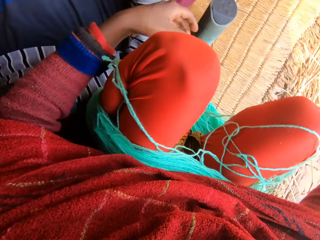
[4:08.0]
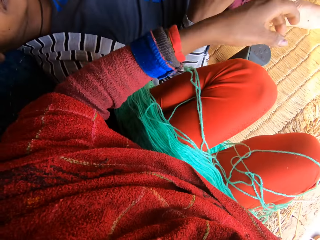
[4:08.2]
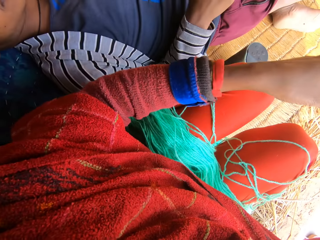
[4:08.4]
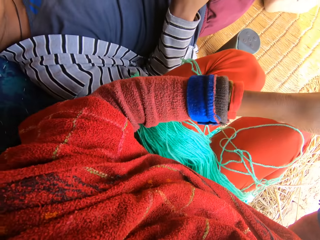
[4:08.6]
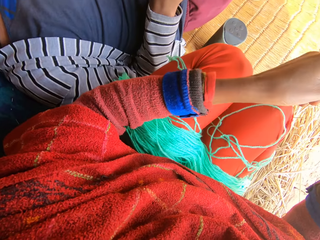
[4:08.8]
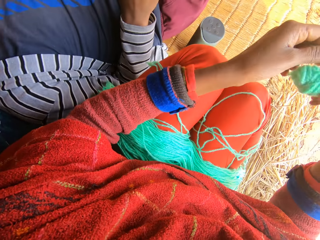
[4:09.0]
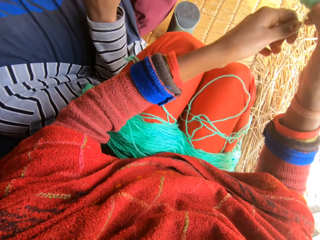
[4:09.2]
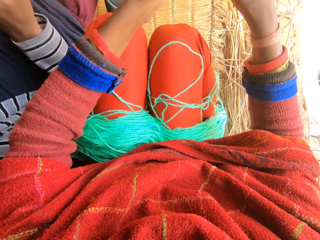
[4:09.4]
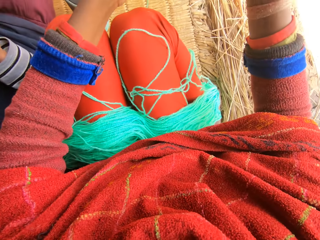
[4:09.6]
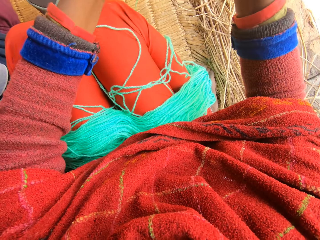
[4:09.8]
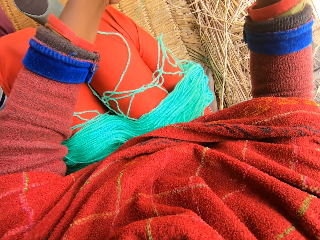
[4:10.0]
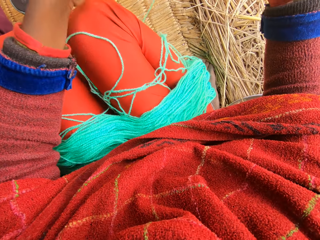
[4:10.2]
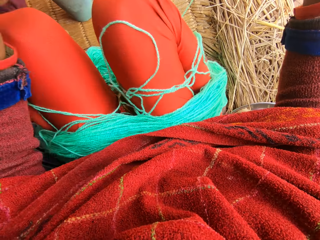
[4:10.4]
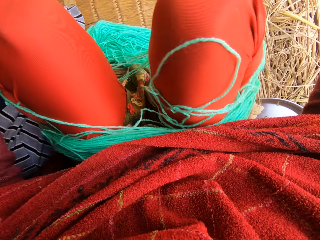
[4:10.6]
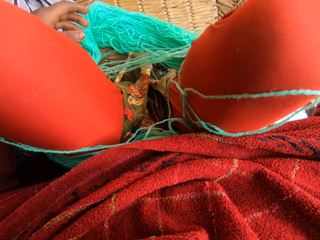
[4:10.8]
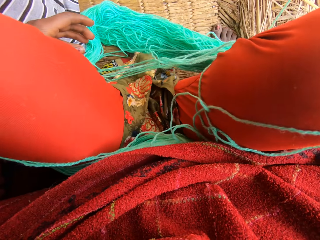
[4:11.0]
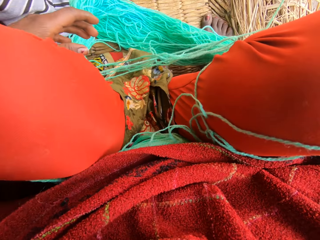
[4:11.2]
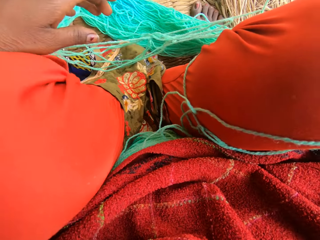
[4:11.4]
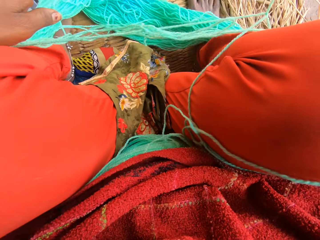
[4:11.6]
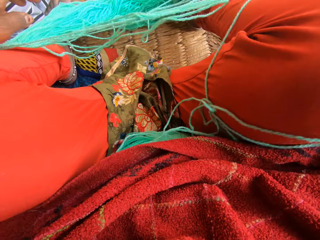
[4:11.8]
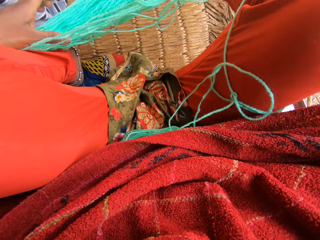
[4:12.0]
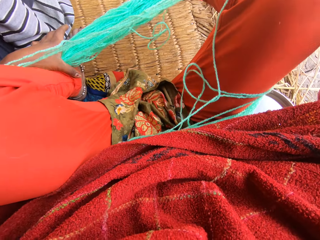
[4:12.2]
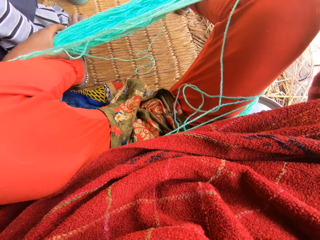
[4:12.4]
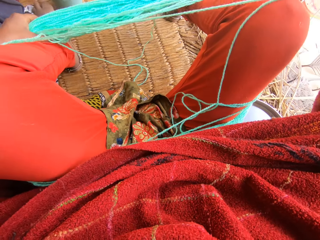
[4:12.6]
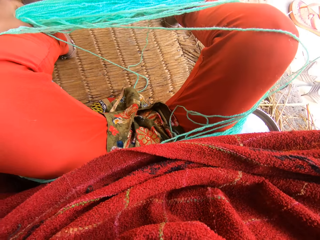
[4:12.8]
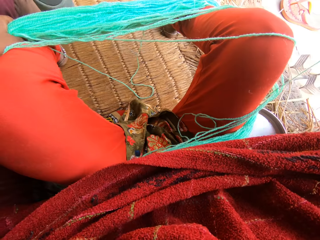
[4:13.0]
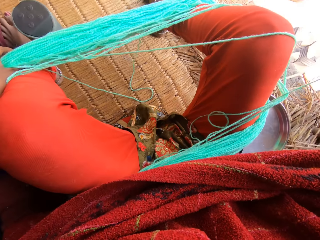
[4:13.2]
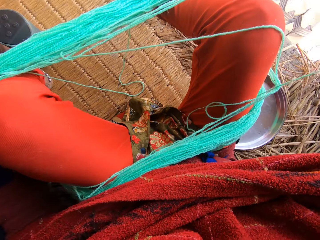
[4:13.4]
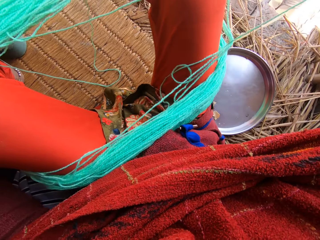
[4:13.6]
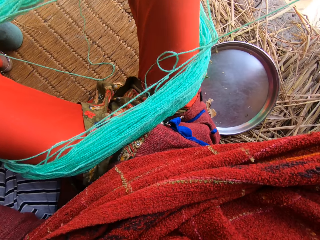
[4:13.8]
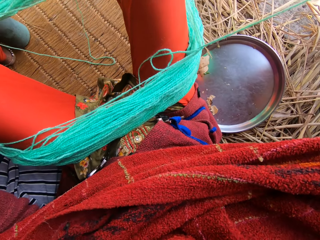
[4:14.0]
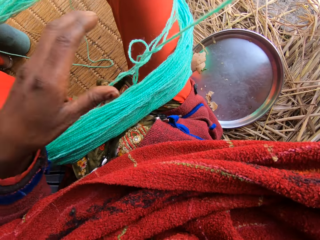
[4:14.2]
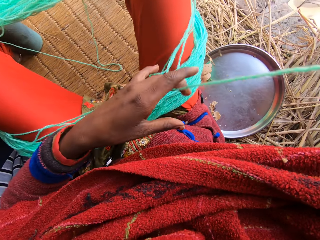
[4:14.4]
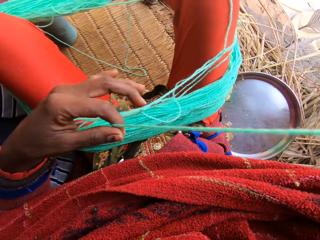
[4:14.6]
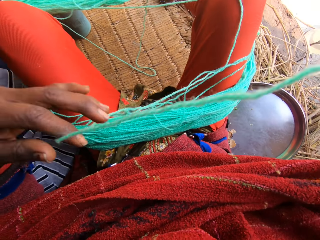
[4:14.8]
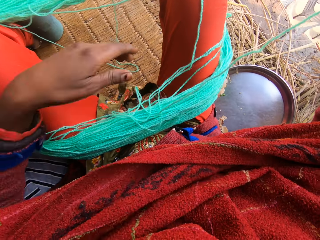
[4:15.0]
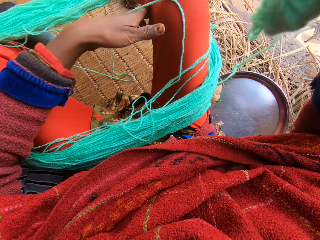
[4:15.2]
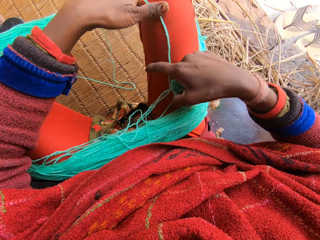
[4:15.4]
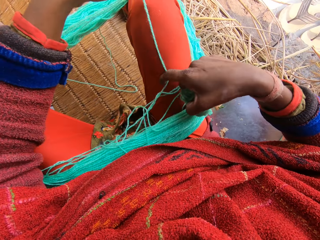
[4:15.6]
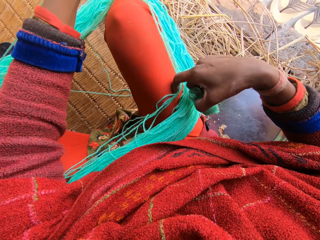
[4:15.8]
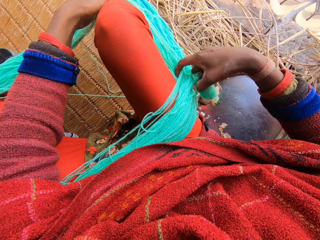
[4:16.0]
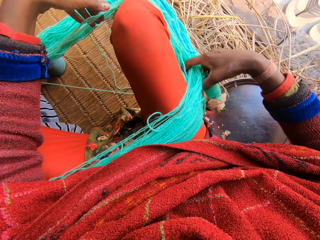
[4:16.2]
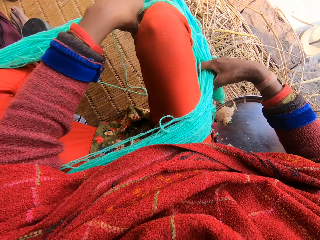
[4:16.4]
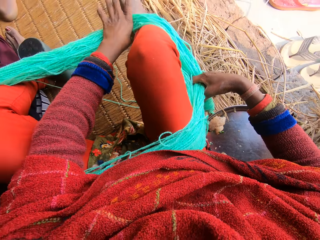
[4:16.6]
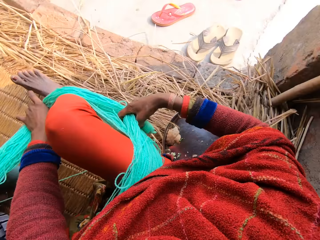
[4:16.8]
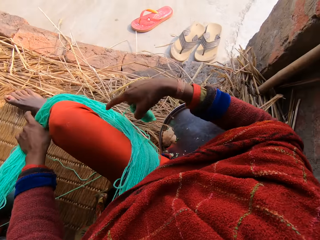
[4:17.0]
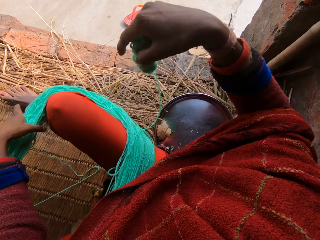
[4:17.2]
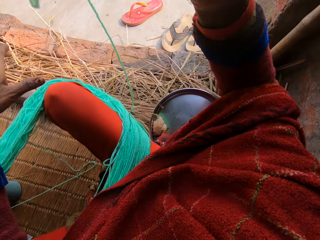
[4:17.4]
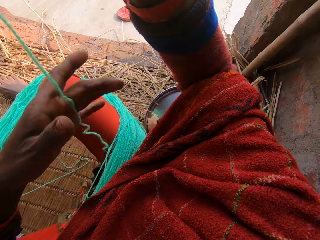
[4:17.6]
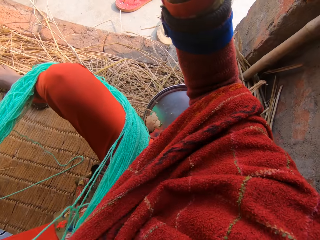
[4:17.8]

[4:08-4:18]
The camera wearer adjusts the wool around her legs.

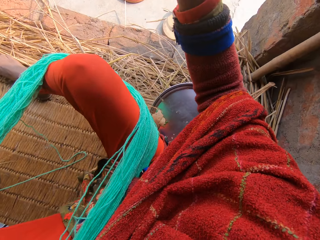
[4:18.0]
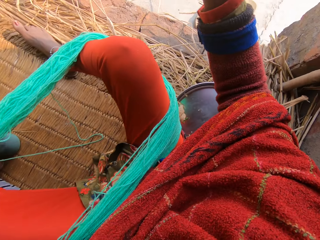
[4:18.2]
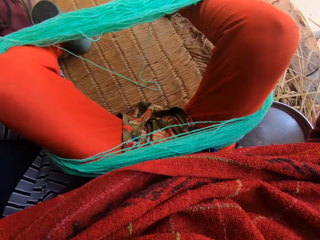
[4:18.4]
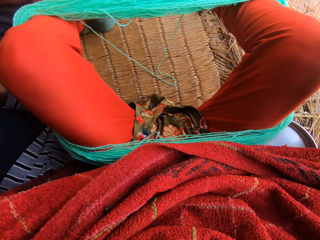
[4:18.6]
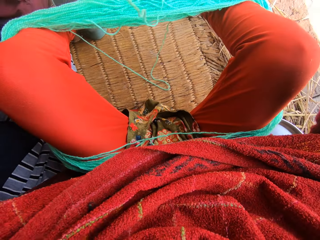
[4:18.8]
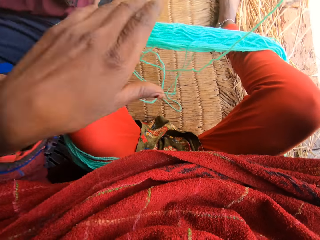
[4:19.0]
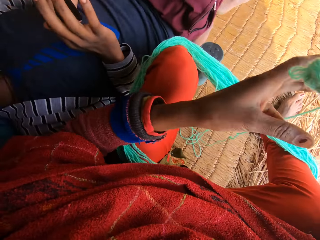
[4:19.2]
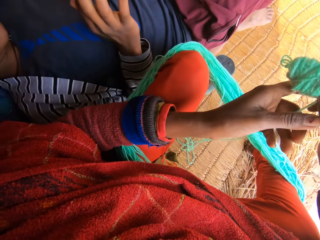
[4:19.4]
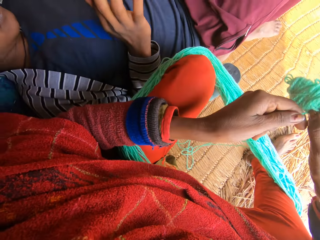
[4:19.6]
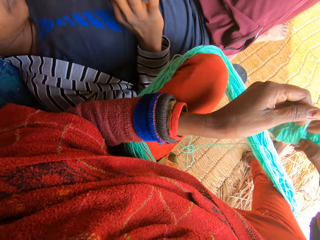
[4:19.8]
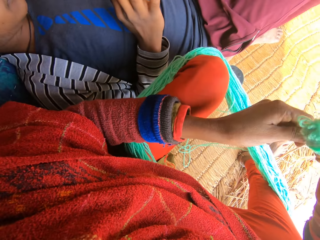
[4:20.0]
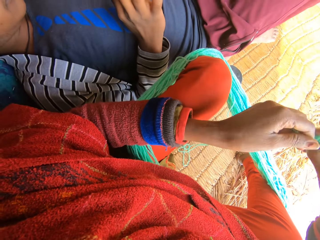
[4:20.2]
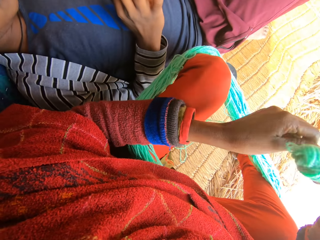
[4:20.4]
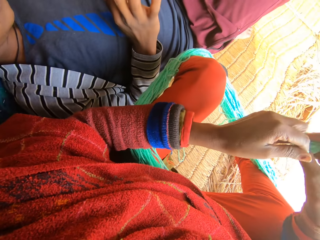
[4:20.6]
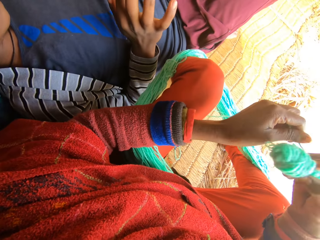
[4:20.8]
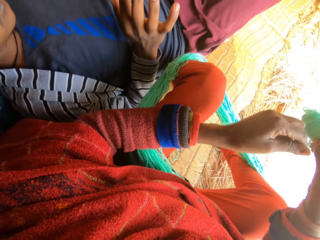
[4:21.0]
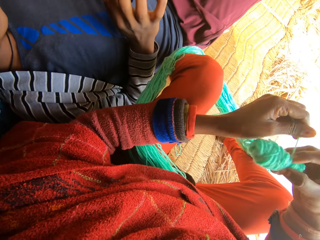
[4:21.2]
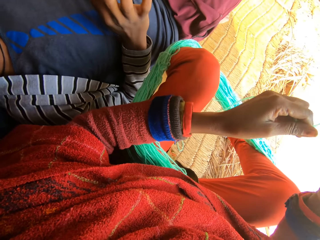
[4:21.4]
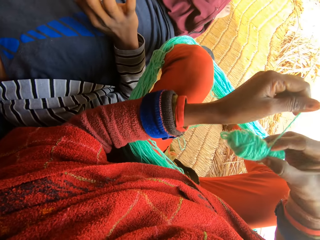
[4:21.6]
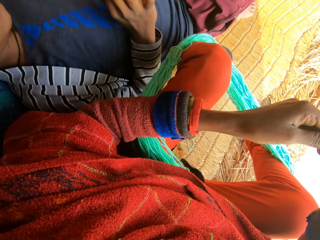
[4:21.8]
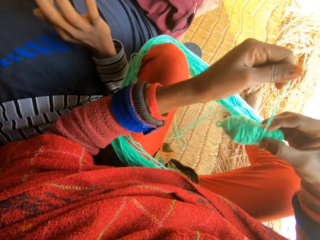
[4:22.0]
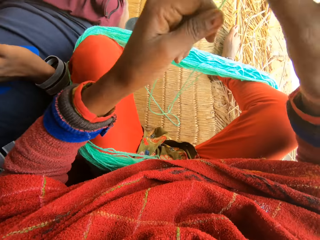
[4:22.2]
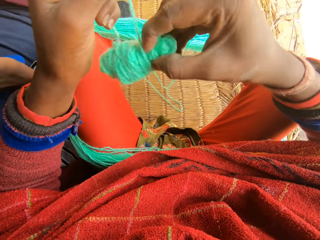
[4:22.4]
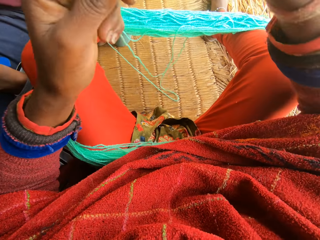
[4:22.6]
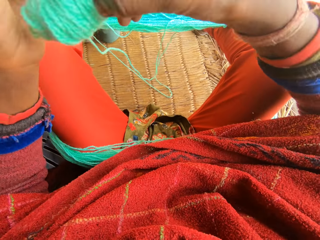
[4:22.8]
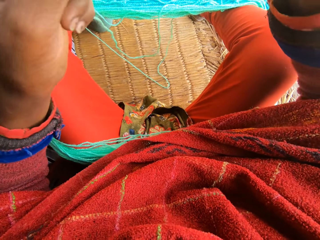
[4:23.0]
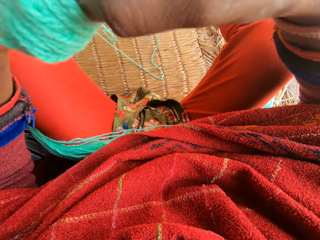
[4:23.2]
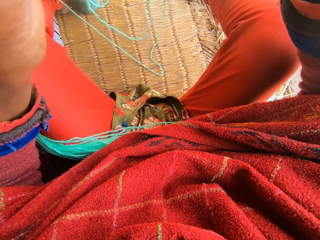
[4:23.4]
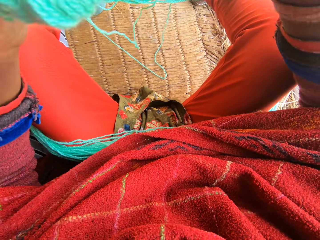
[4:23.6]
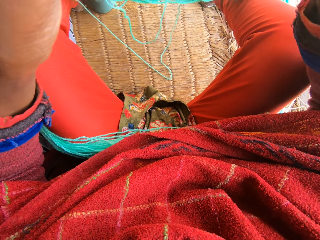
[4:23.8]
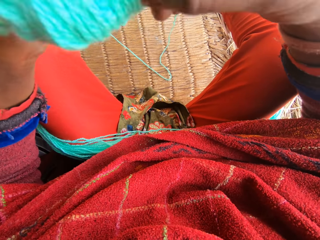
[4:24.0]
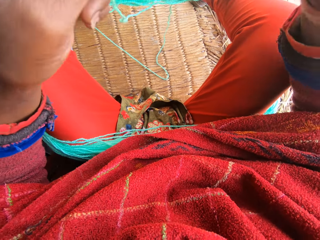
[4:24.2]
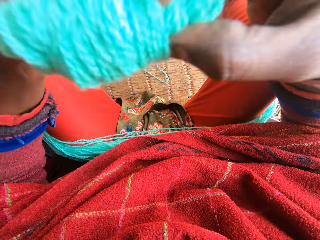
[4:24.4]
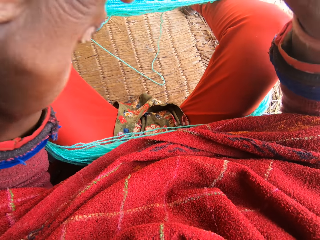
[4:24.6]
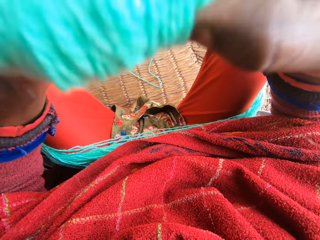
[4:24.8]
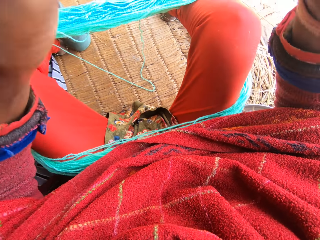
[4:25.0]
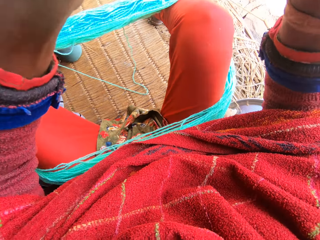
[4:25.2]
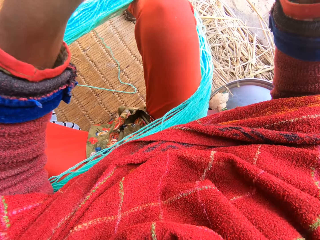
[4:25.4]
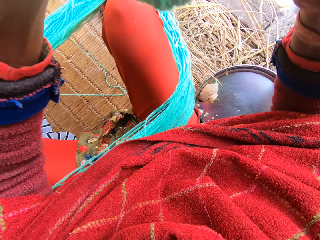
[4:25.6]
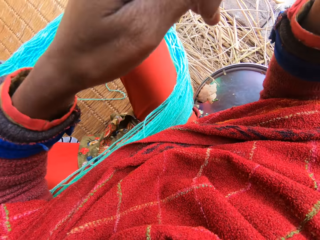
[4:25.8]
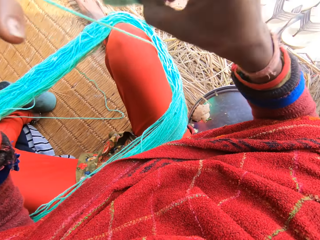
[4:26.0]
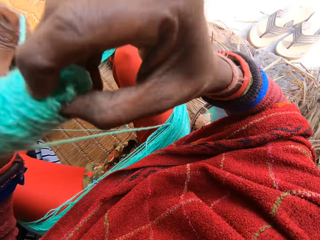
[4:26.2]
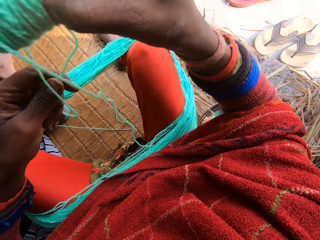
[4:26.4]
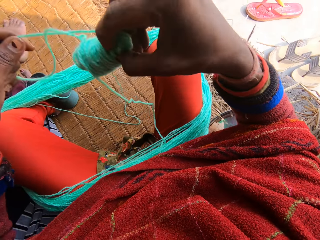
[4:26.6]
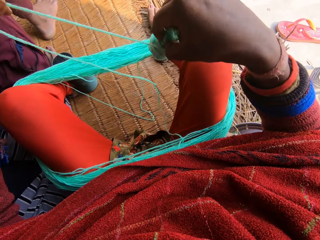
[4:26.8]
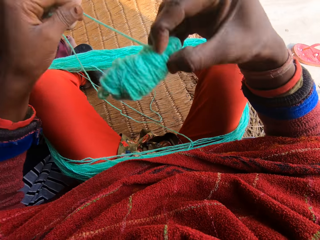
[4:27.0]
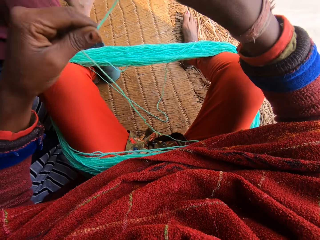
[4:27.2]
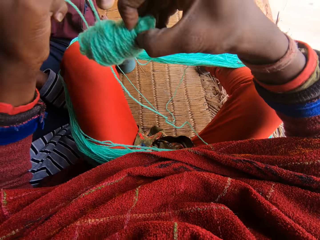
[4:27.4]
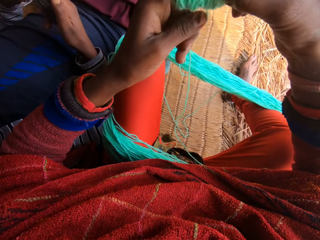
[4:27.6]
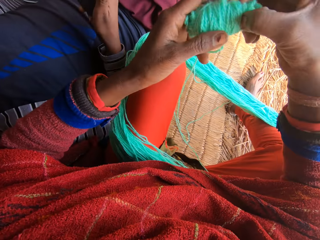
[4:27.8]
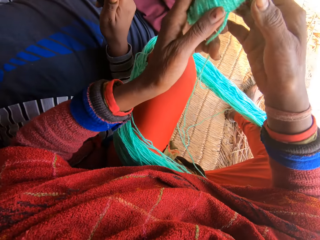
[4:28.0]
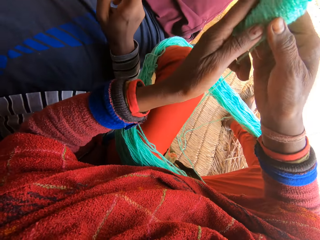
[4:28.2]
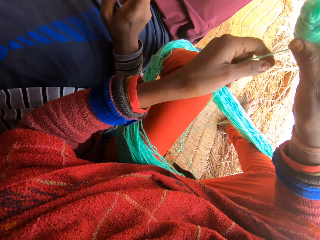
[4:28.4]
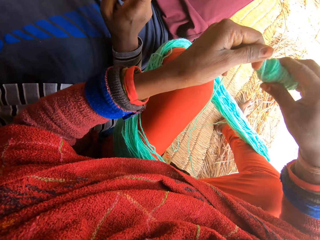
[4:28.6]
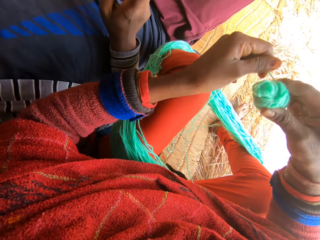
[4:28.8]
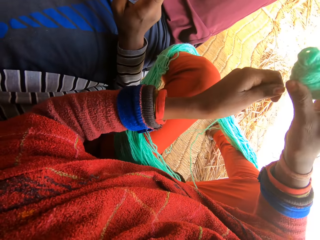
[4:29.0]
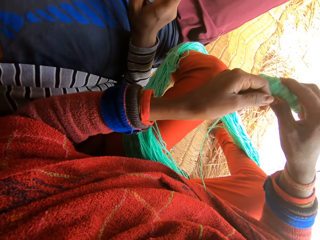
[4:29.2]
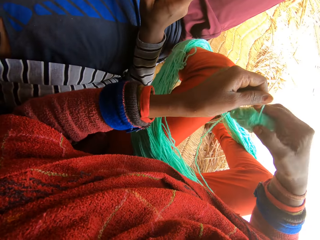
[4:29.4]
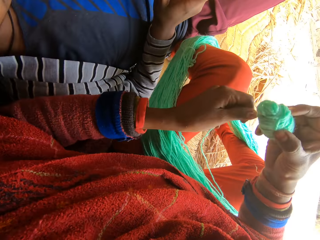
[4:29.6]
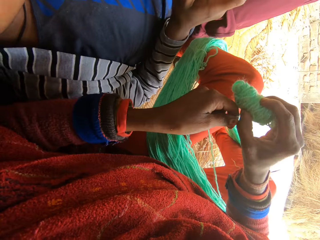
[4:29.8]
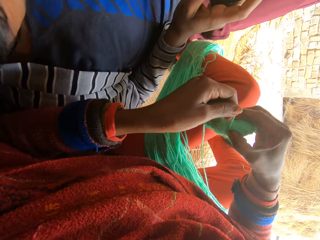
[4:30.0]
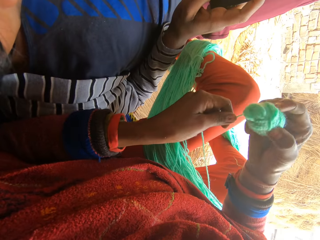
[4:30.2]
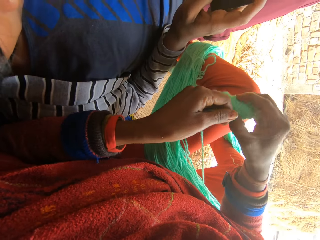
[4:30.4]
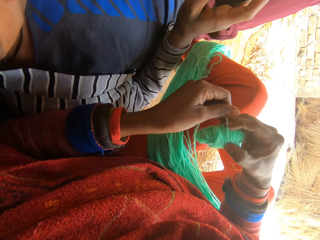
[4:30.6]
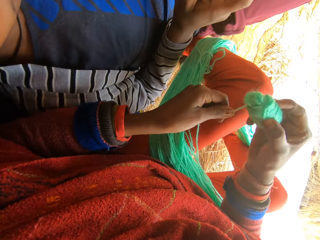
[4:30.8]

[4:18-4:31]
The camera wearer reels the wool. They fold yarn.
